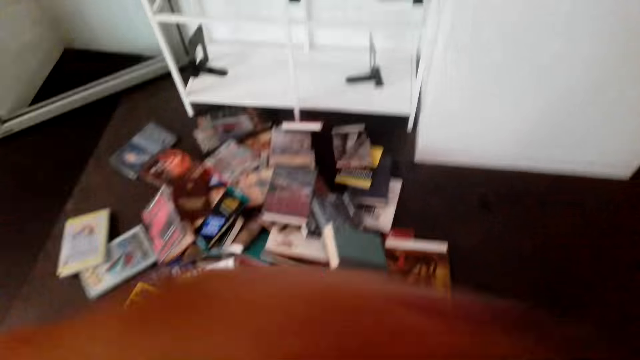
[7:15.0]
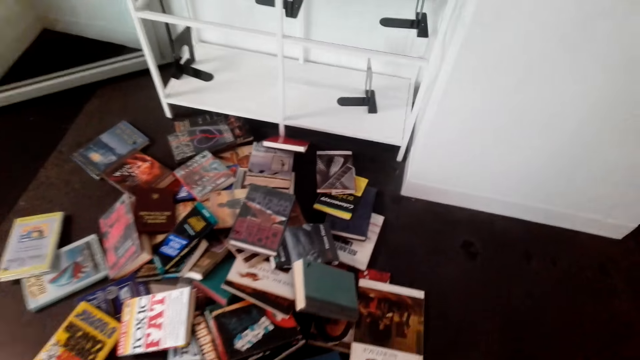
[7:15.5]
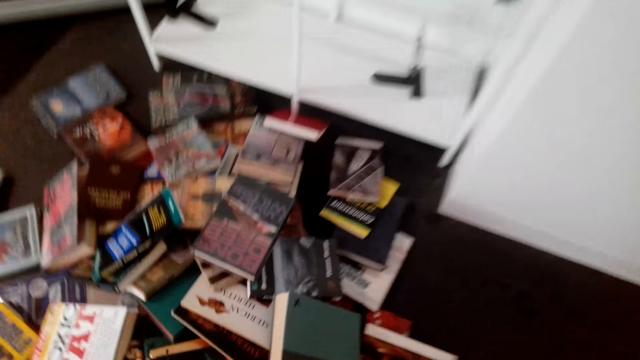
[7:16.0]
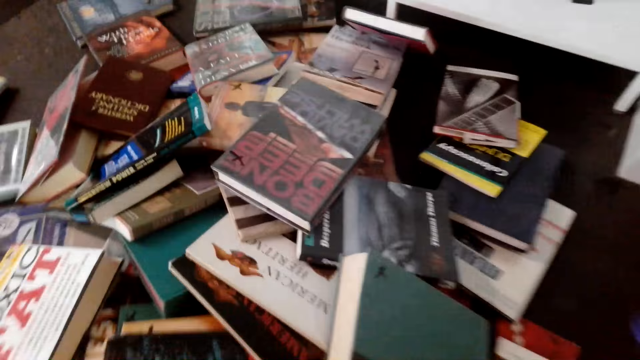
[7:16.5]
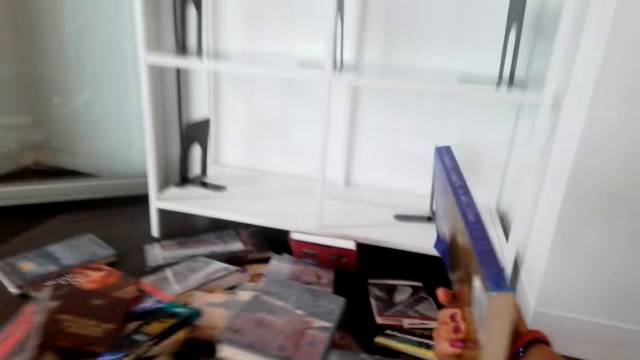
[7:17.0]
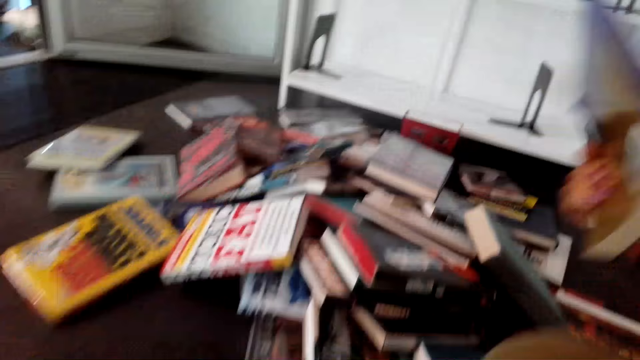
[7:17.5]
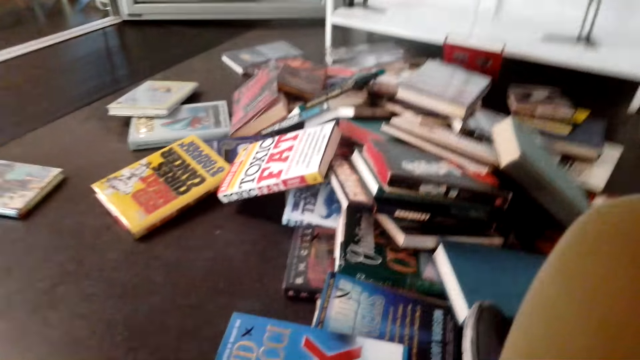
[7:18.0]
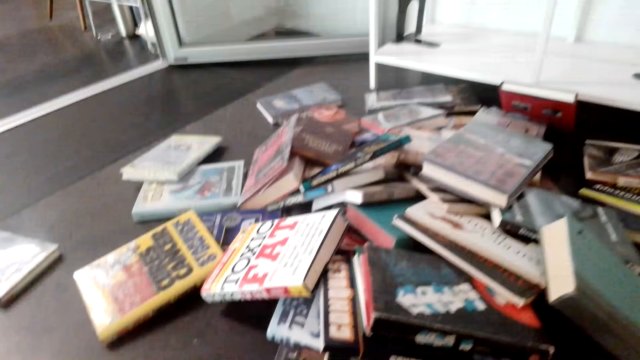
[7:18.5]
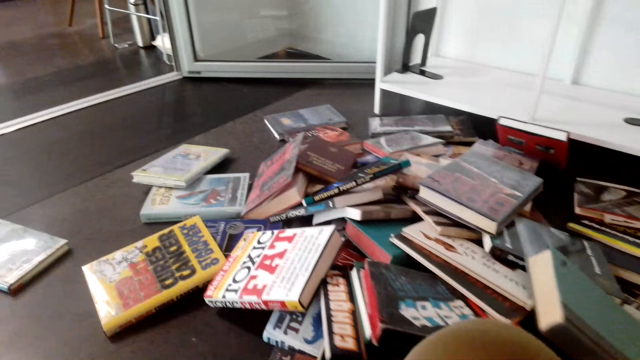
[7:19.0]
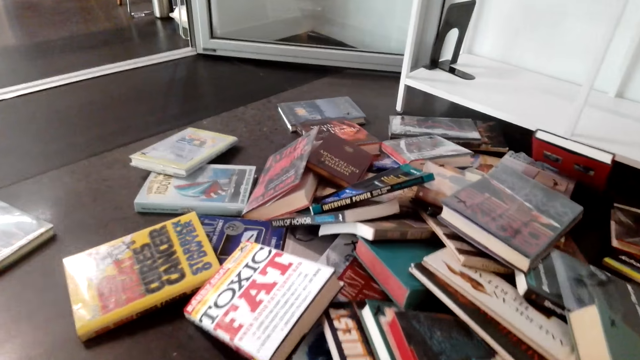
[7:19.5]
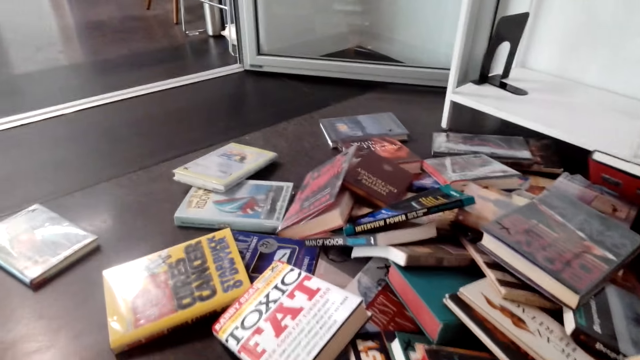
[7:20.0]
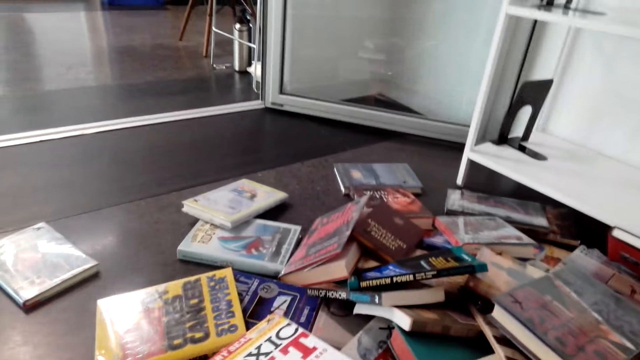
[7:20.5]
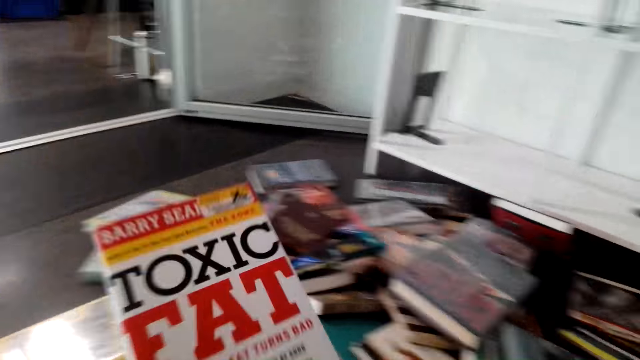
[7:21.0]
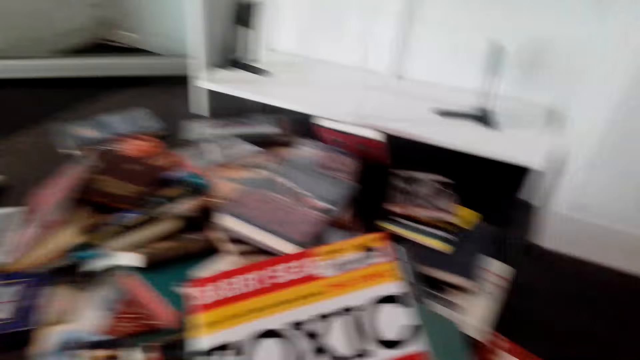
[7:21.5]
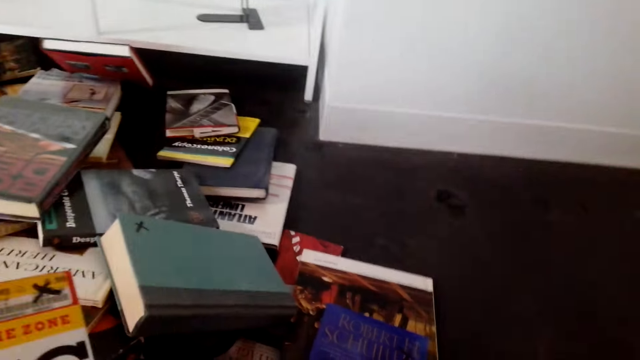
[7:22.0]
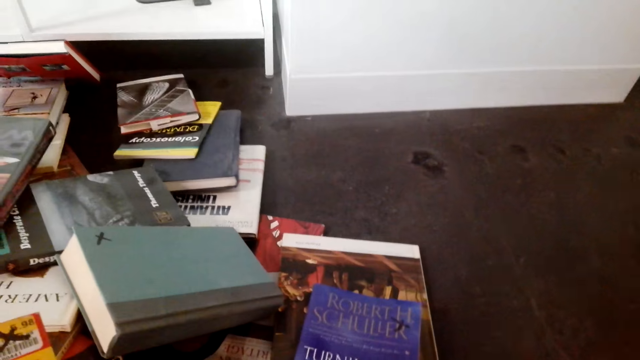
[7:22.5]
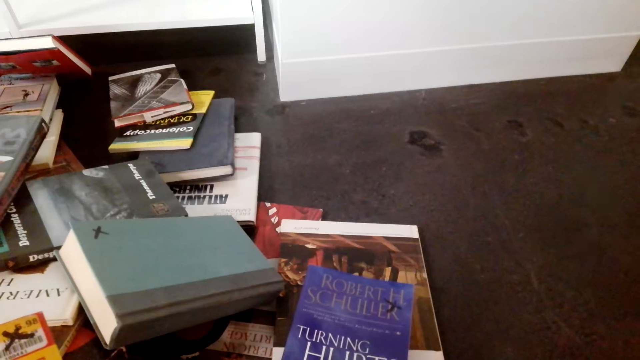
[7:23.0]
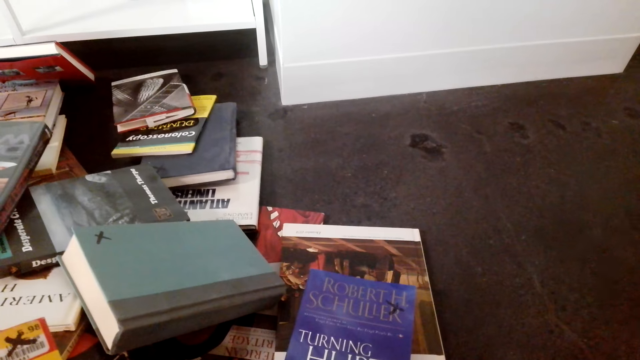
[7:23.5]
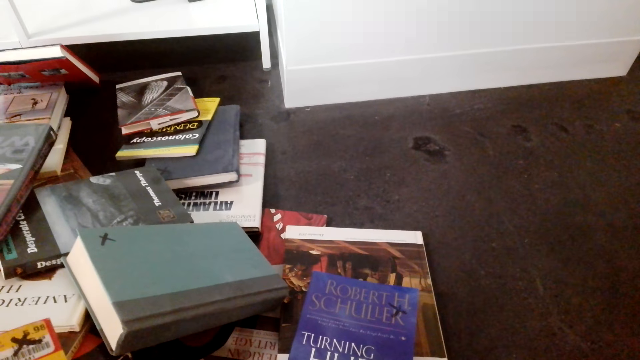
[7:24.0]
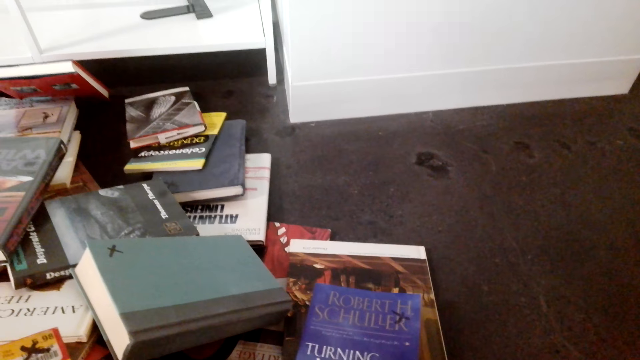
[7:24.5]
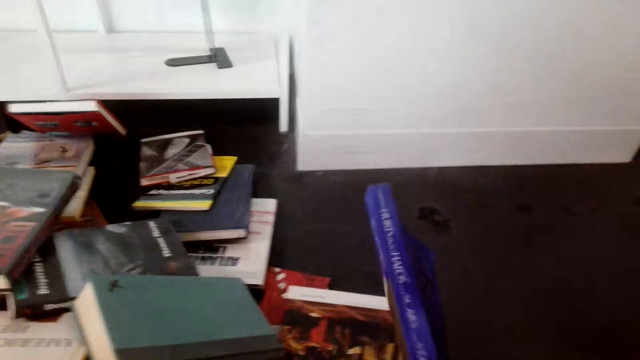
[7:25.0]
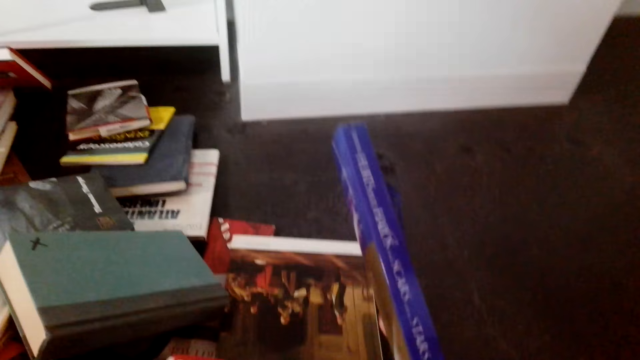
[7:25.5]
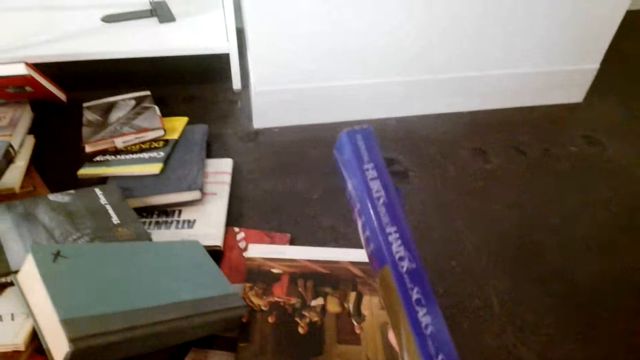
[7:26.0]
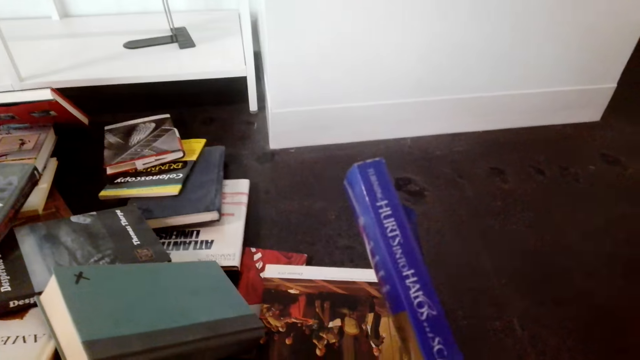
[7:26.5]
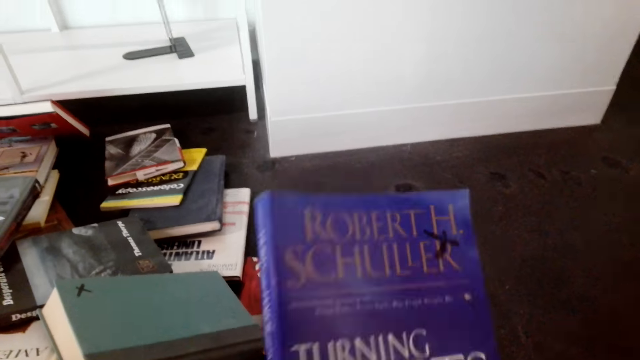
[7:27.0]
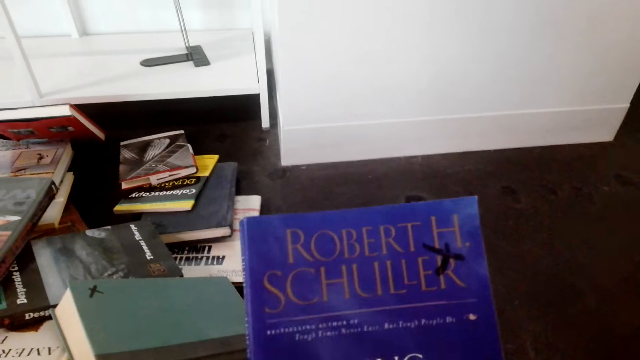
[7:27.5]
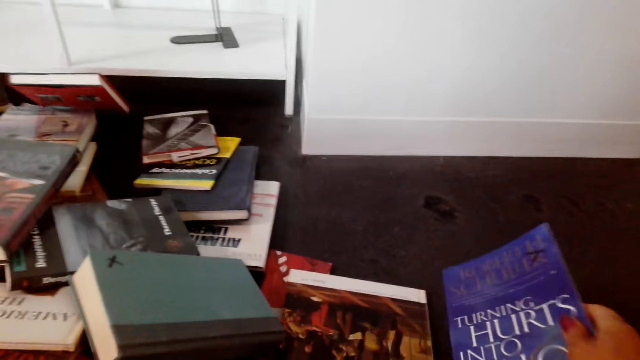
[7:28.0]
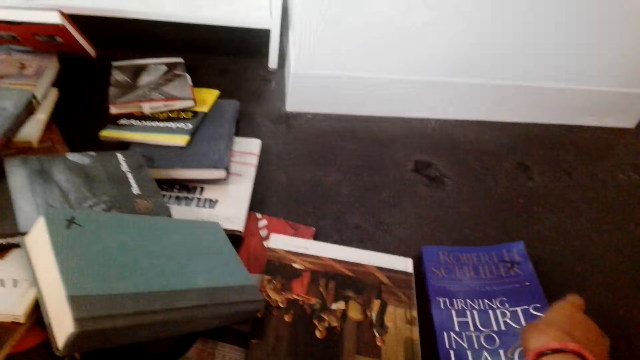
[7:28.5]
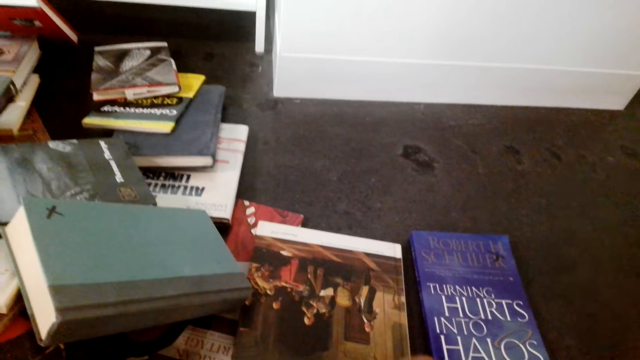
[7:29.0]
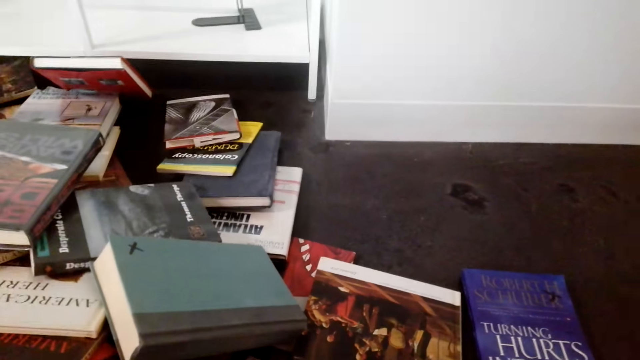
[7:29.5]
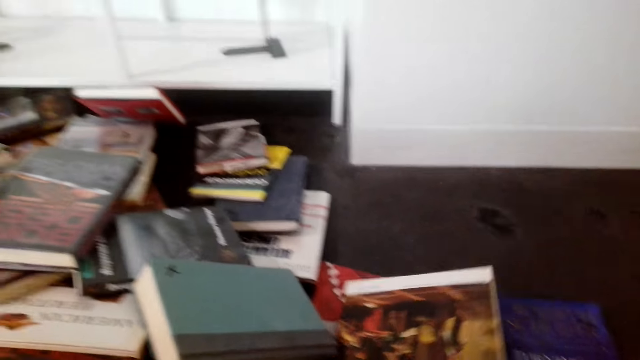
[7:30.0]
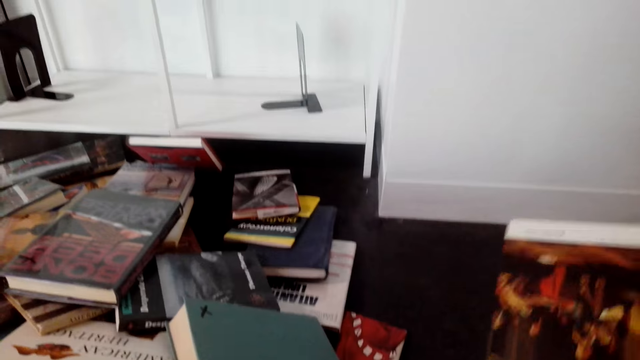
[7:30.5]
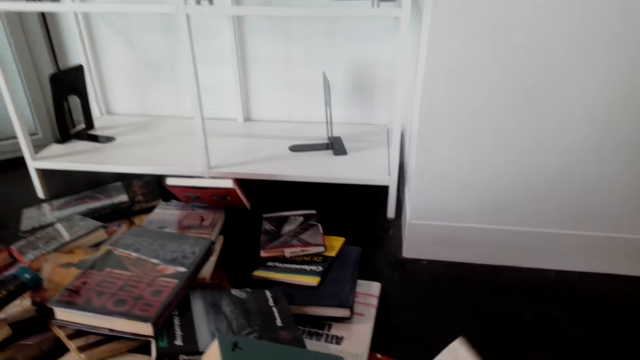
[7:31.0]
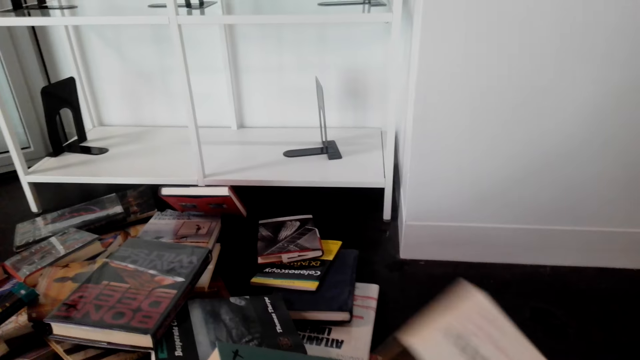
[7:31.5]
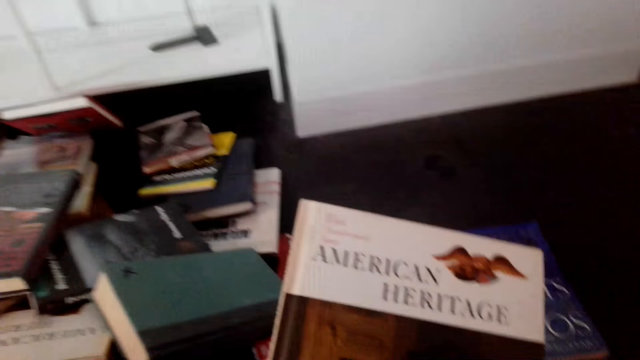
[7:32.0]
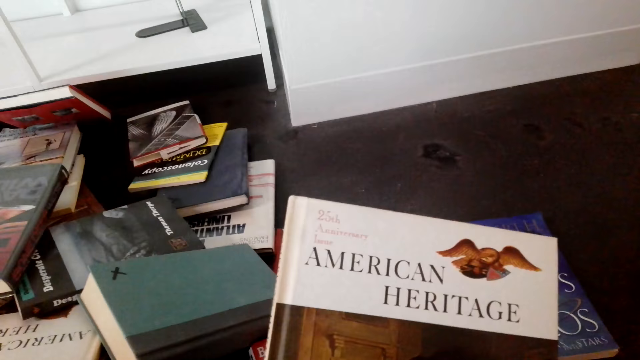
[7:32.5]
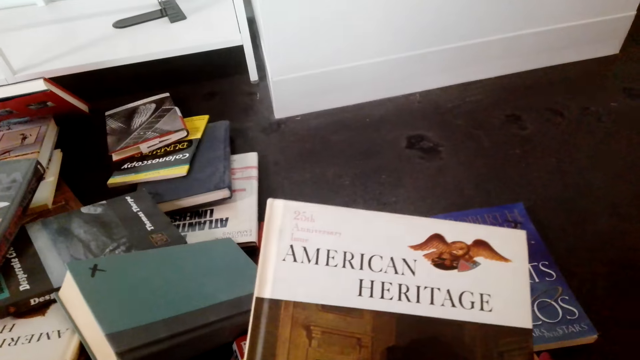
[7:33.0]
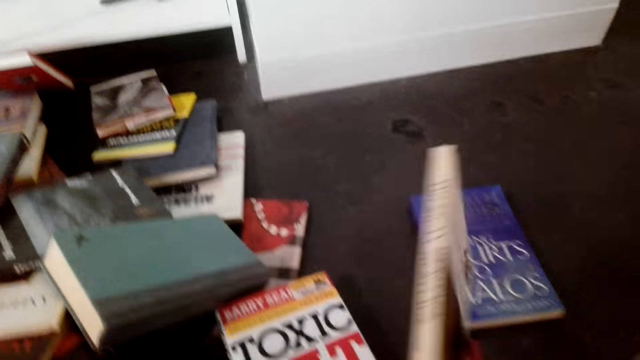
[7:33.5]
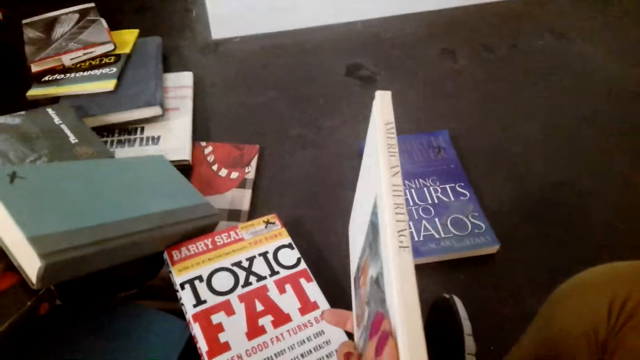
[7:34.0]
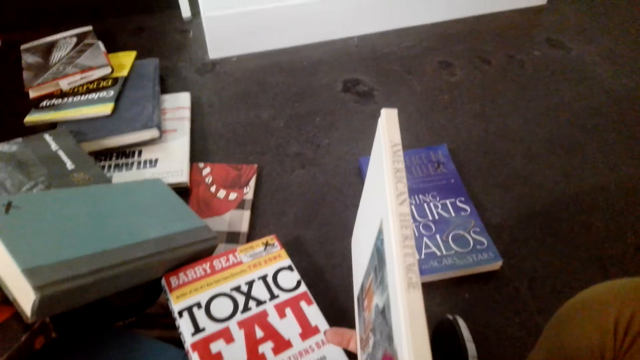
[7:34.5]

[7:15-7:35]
The camera wearer picks a book from the floor. They sit on the floor. They pick books from the floor. They look at the book. They place the book on the floor. They pick books from the floor.
